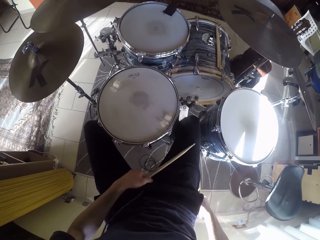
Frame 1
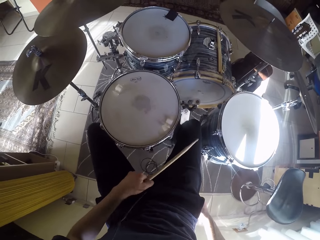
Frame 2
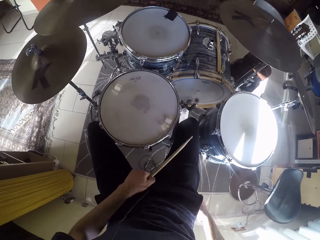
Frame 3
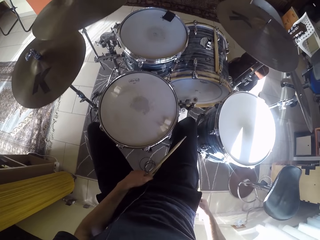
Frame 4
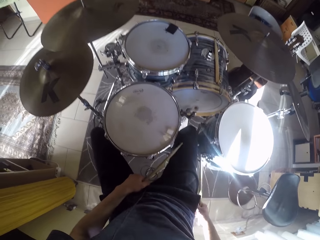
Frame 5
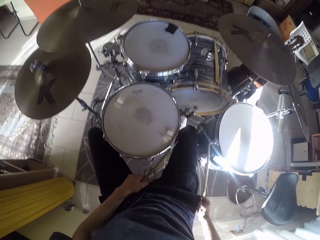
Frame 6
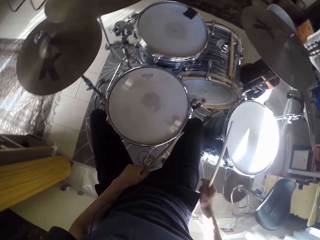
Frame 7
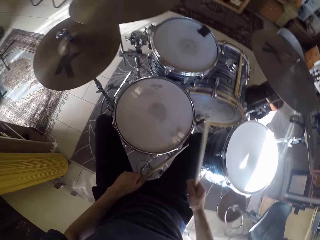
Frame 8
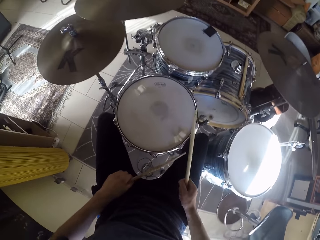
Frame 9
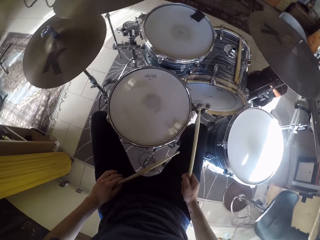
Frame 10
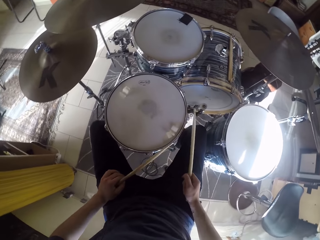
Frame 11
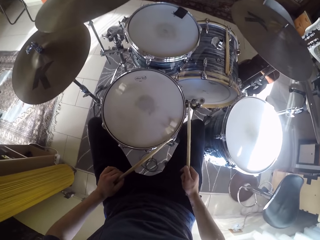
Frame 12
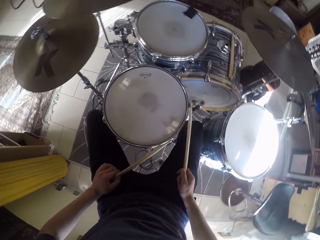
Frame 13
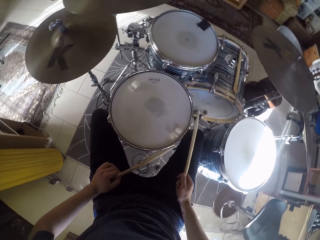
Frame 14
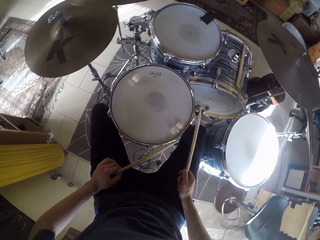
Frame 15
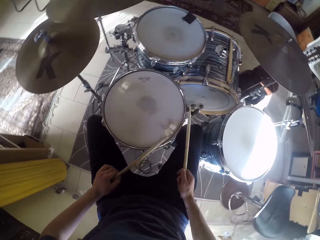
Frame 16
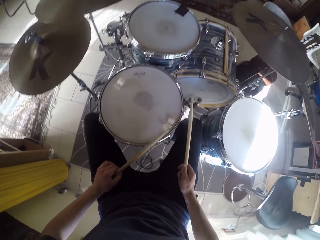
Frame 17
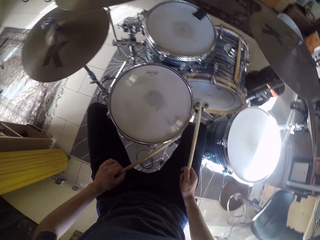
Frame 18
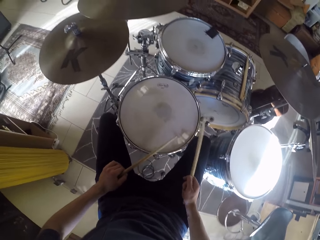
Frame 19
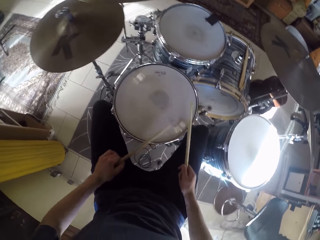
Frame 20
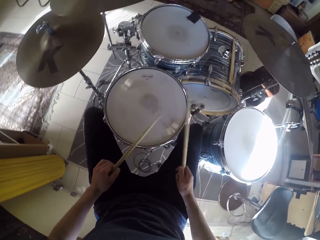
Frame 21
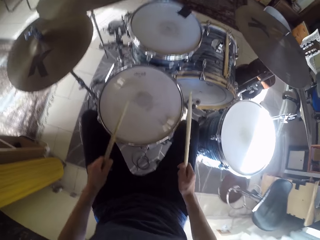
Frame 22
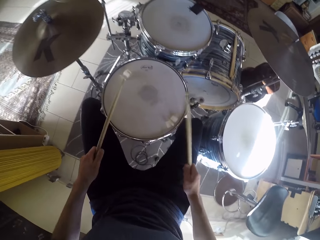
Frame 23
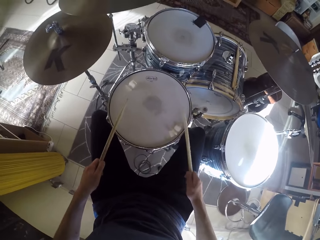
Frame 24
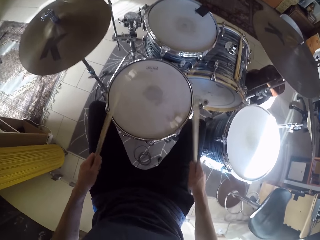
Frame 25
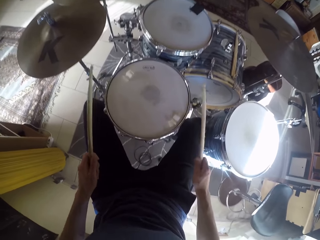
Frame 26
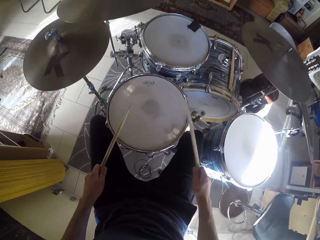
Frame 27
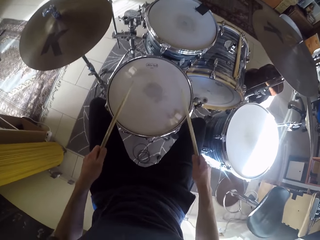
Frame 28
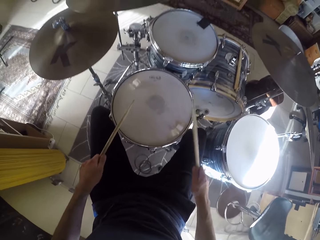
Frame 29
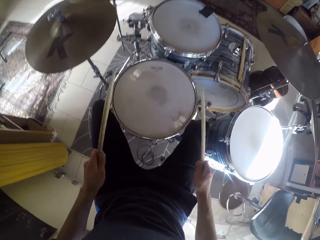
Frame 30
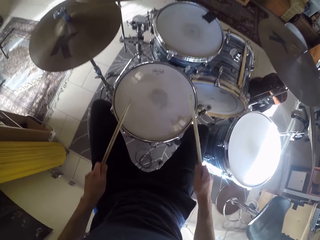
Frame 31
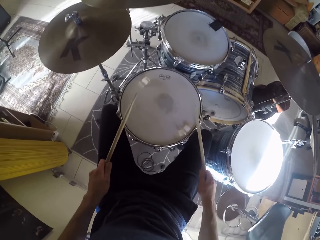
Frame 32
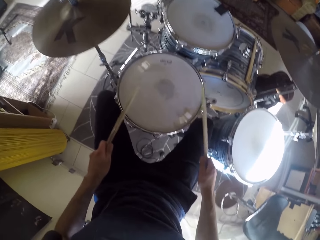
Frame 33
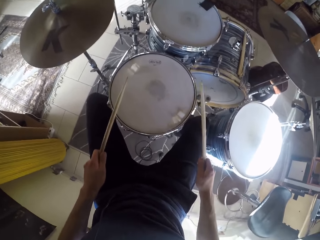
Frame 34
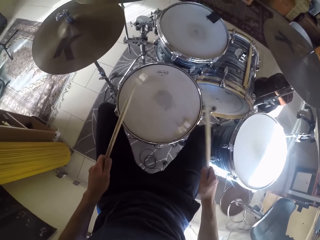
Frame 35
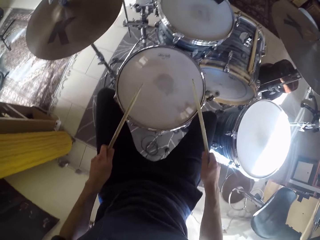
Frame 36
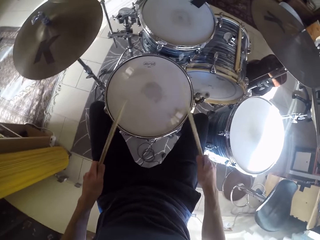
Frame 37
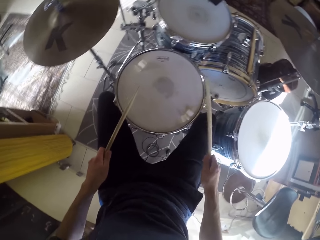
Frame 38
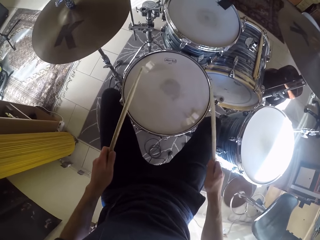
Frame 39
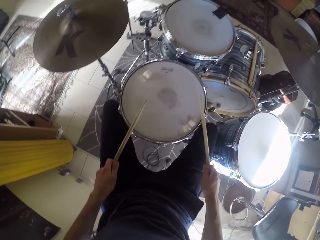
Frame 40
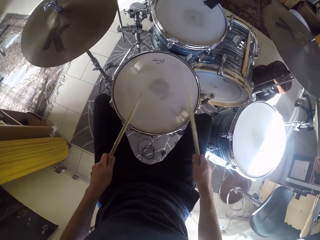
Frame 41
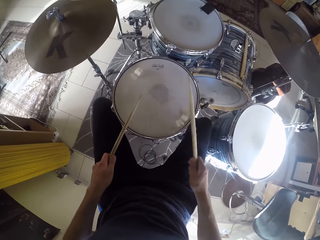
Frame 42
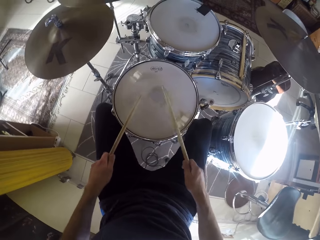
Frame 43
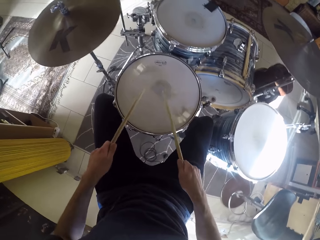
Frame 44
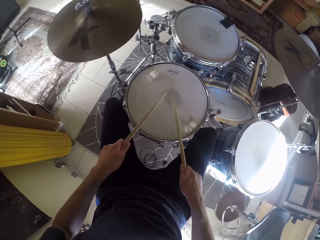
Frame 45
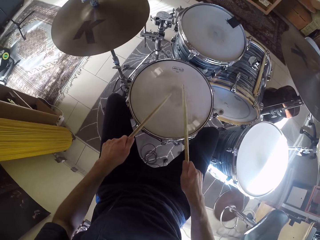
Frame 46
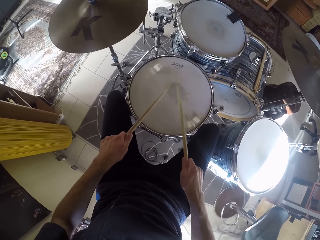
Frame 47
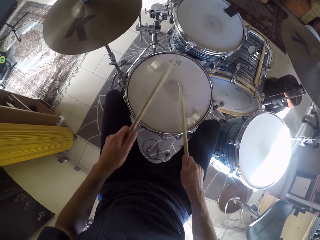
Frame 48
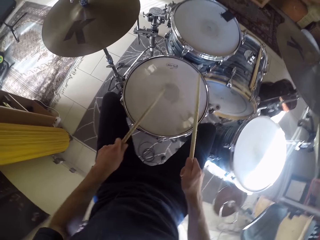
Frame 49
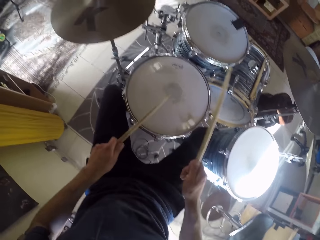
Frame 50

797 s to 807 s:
The camera wearer plays the drum set with the drumsticks with both hands.

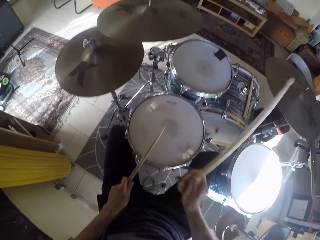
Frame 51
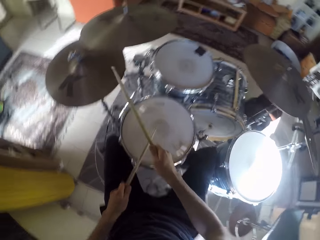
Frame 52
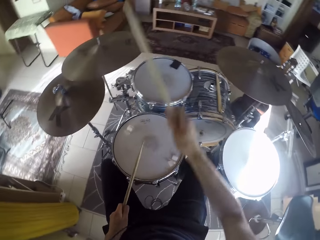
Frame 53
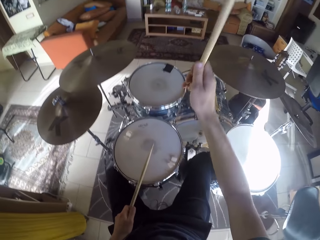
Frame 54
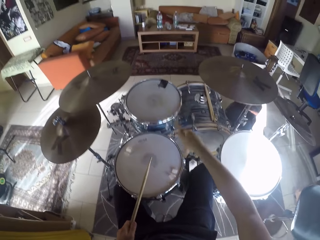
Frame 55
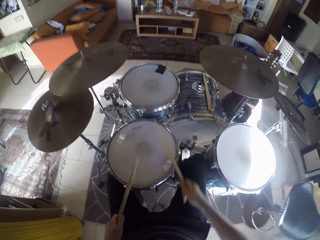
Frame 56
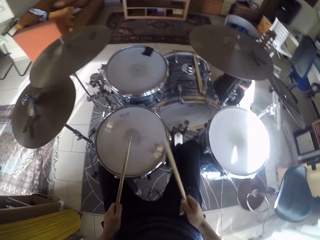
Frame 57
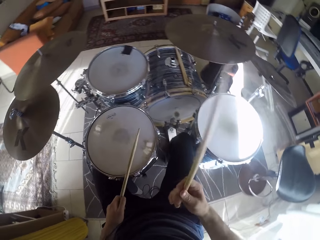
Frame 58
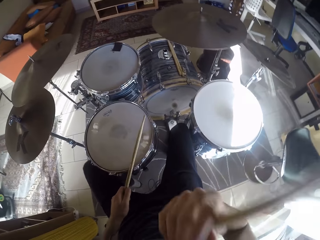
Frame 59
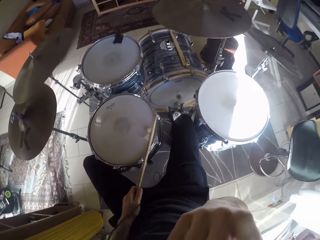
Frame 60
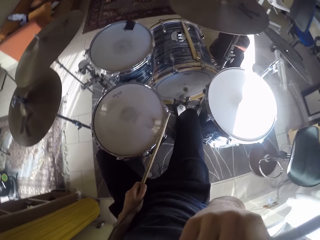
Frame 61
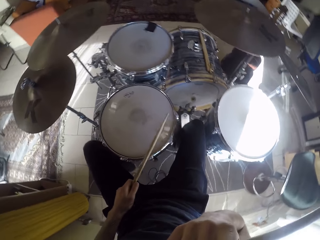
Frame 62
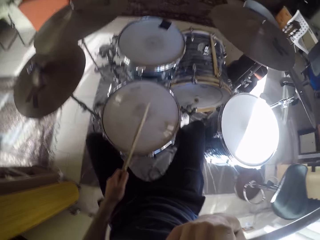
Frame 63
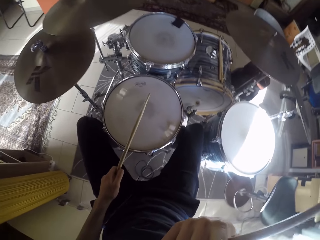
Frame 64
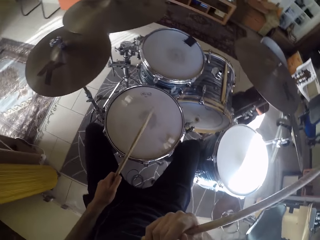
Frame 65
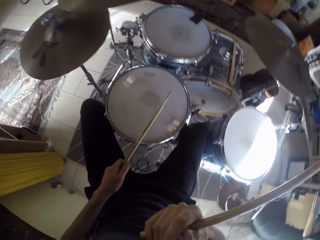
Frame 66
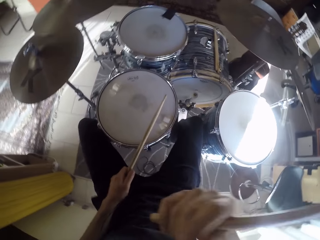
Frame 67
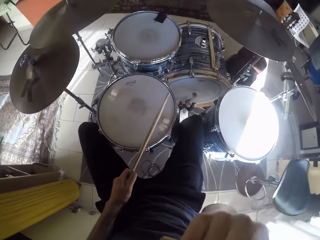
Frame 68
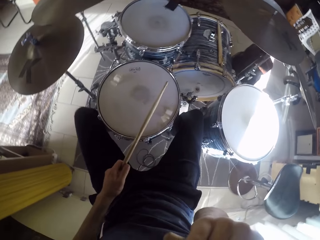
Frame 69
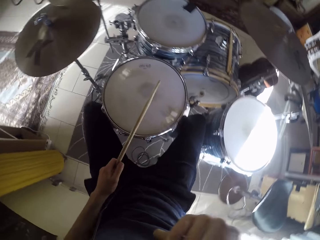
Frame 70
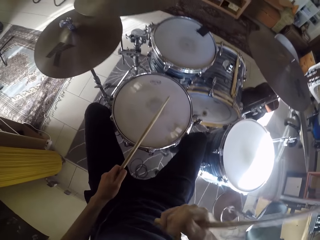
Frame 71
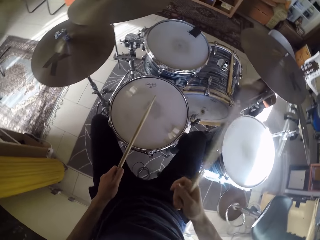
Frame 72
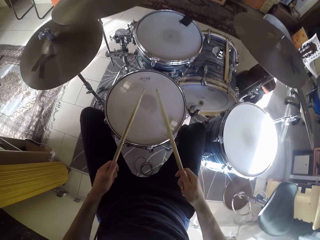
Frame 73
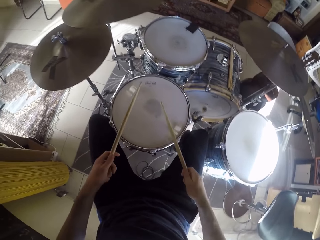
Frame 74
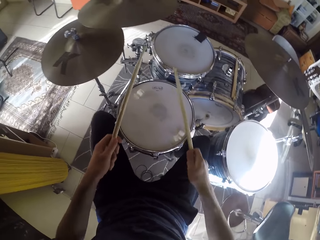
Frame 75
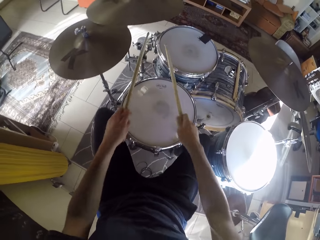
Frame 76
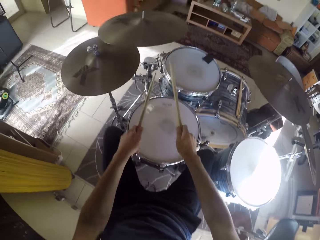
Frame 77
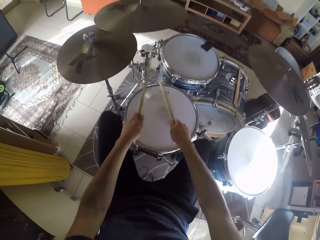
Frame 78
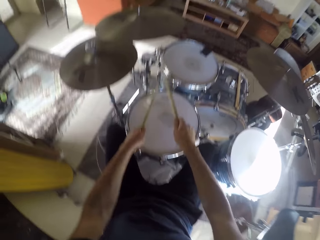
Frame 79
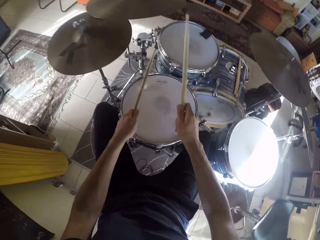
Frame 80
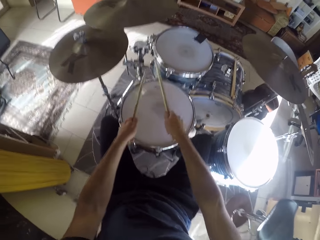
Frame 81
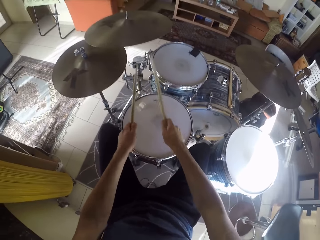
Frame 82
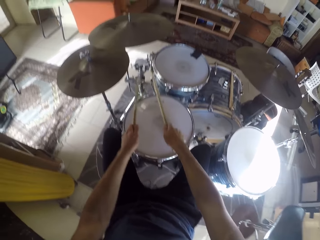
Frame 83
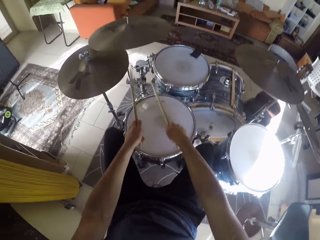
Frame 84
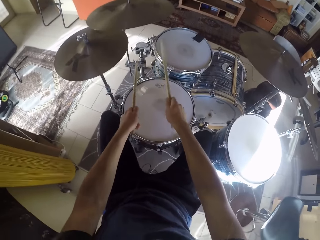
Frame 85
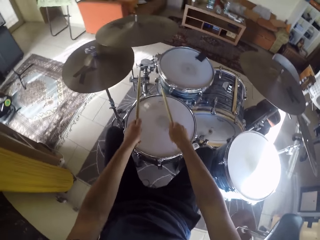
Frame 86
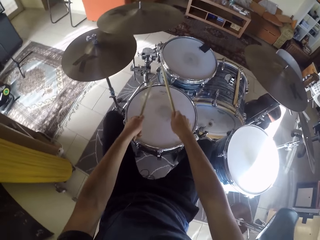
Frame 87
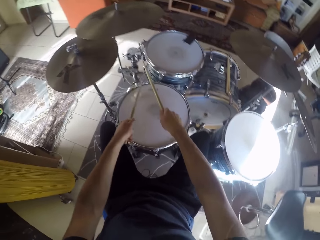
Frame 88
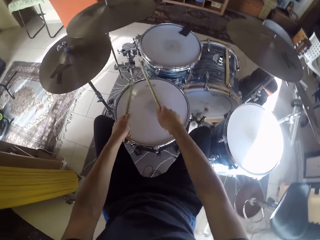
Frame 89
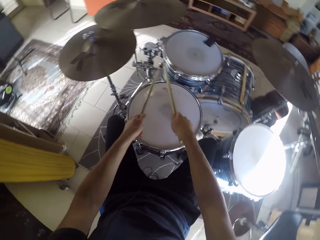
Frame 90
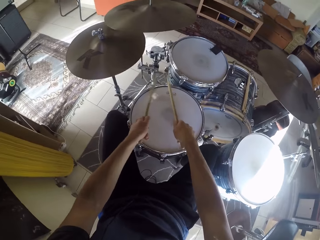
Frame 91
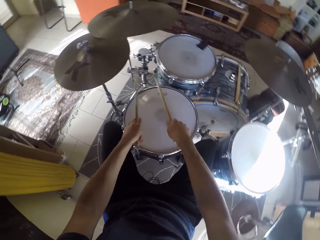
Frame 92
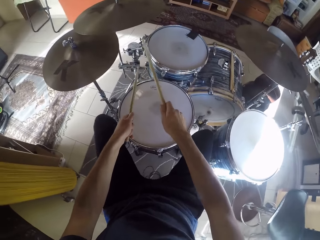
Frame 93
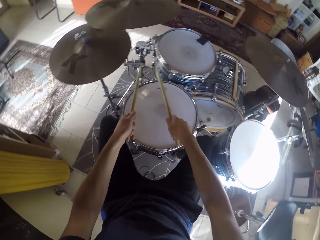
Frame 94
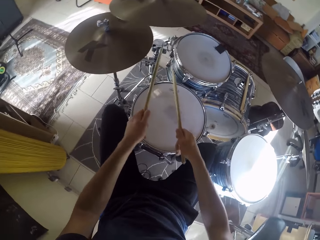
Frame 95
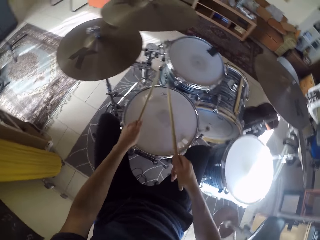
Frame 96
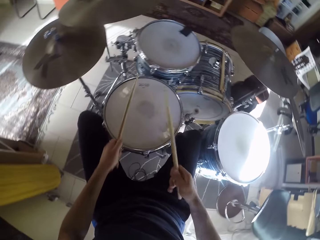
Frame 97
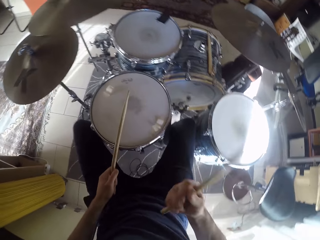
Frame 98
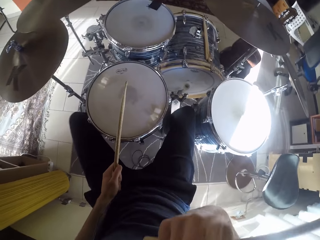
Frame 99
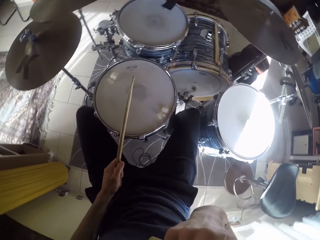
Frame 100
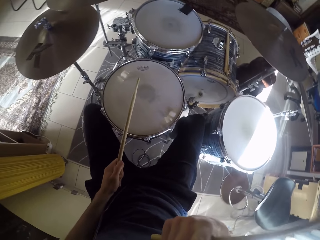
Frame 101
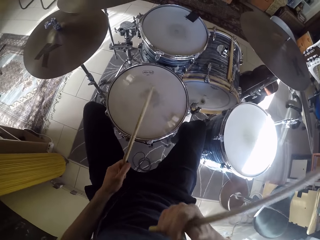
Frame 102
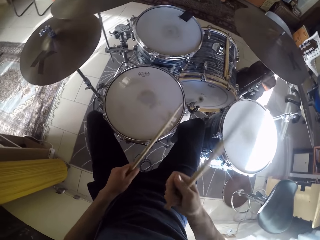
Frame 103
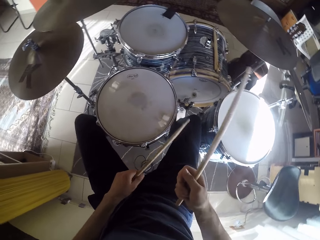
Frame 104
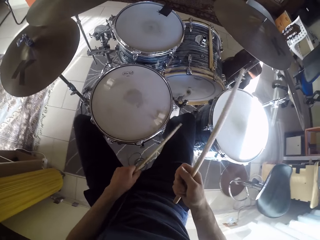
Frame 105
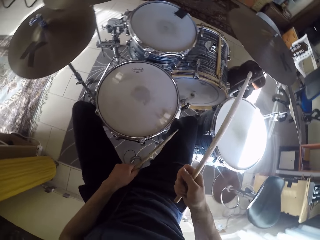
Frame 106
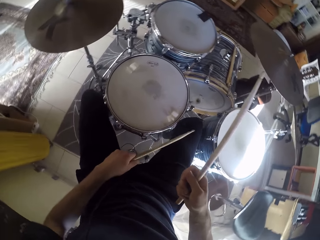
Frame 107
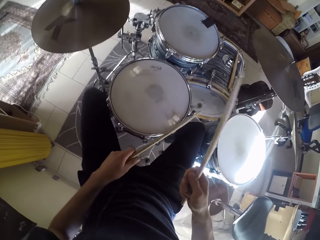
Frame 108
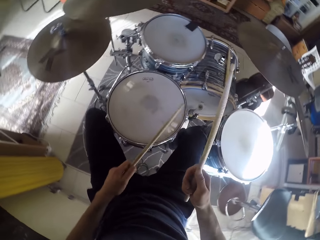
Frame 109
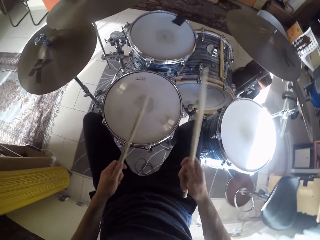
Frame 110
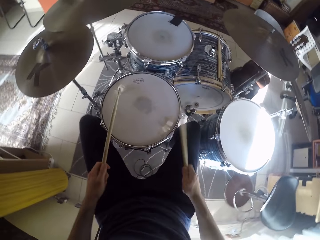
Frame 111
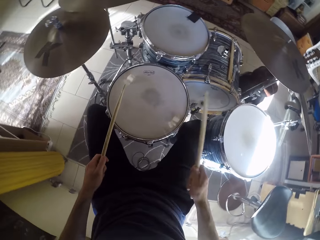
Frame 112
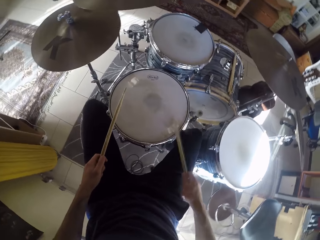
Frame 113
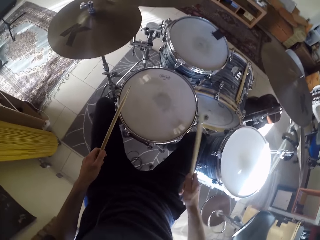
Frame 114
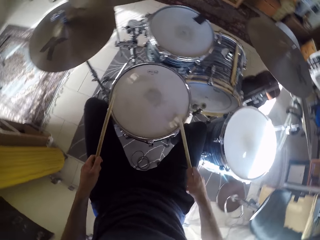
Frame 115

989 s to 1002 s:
The camera wearer touches his nose with his right hand. He raises the right hand towards something. He withdraws the right hand towards something. He drums on the drum set with the drumsticks in both his hands. He touches his nose with his right hand. He raises the right hand towards something. He withdraws the right hand towards something. He drums on the drum set with the drumsticks in both his hands.
